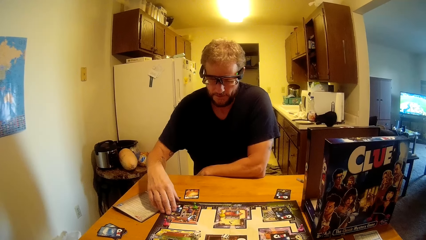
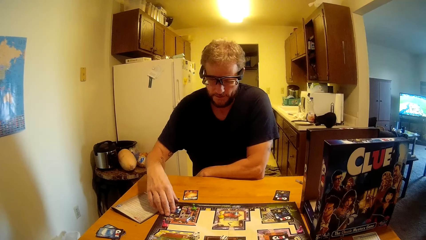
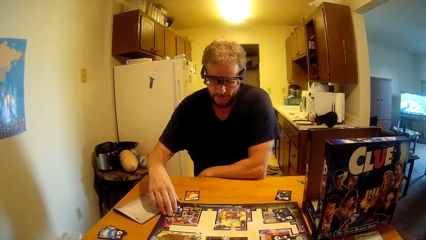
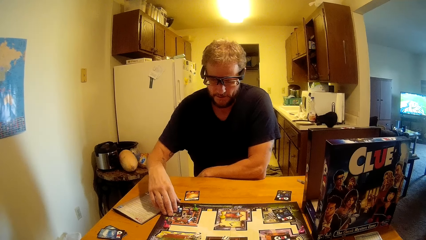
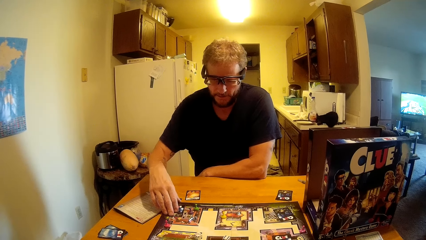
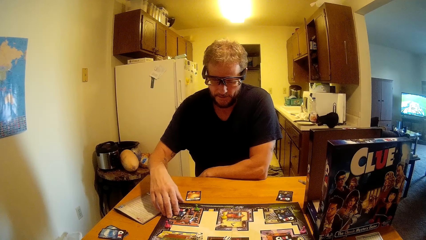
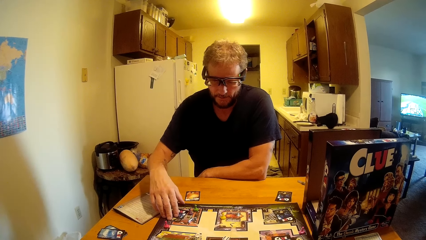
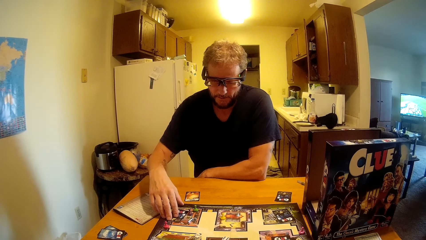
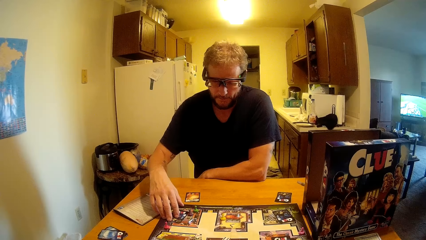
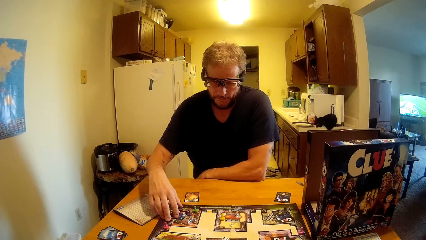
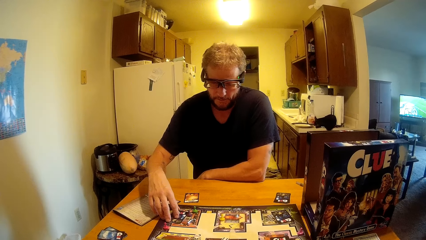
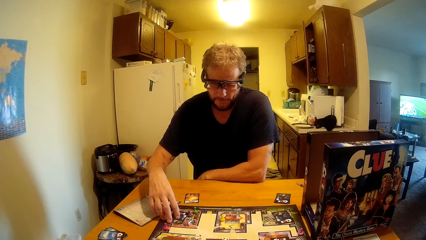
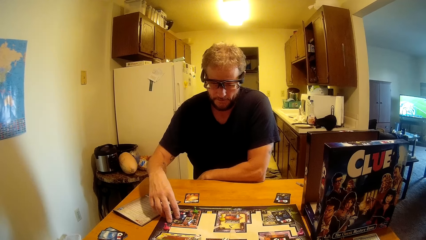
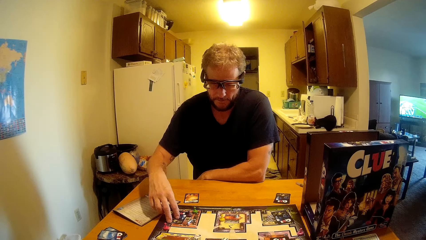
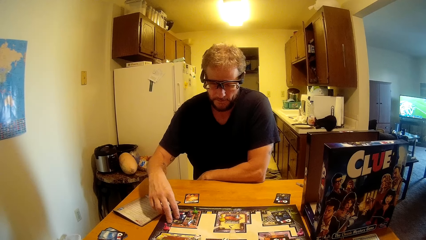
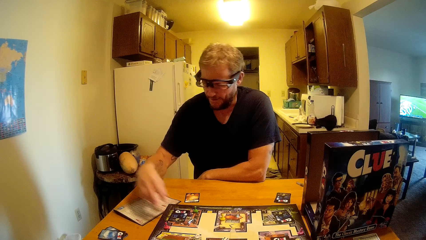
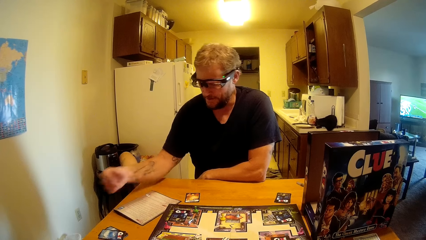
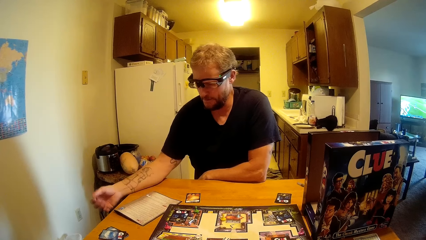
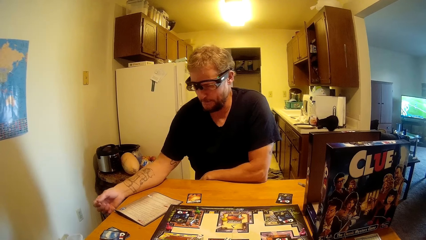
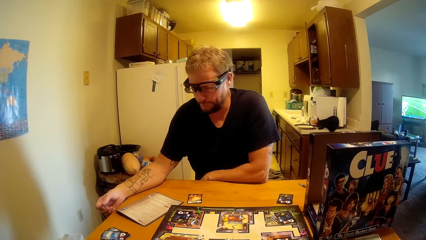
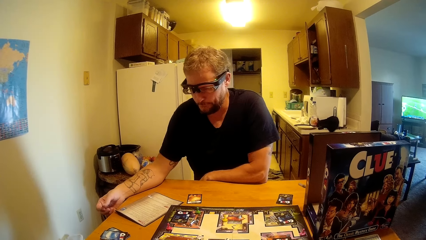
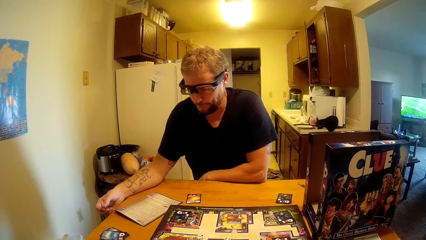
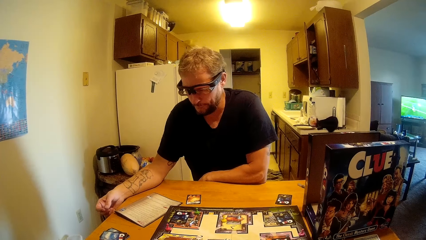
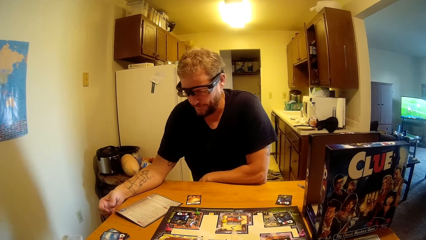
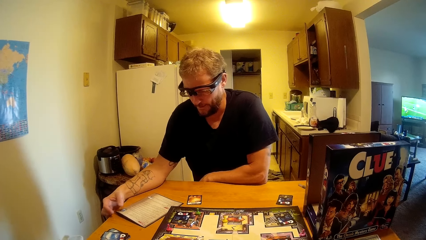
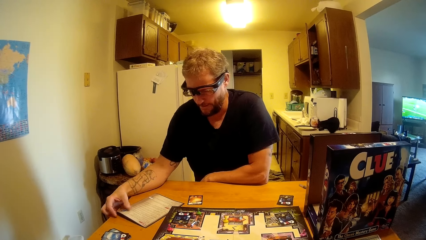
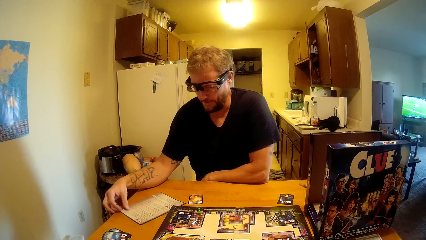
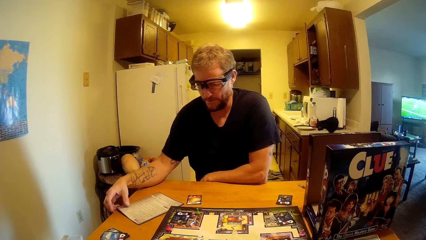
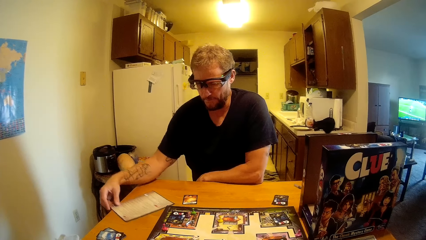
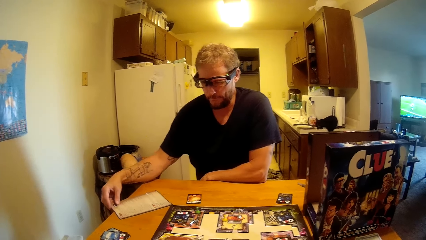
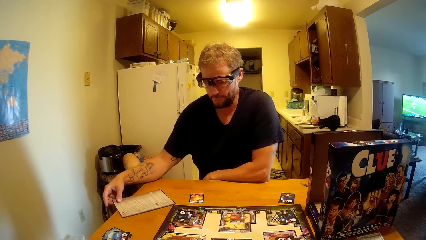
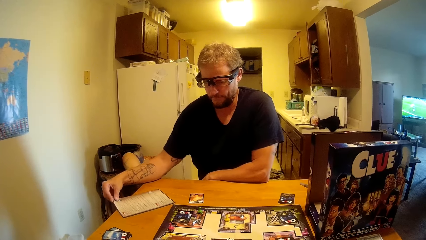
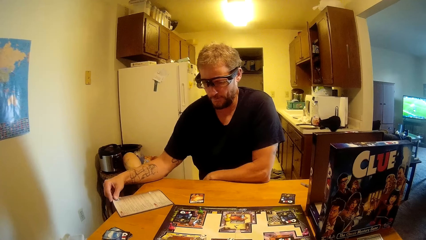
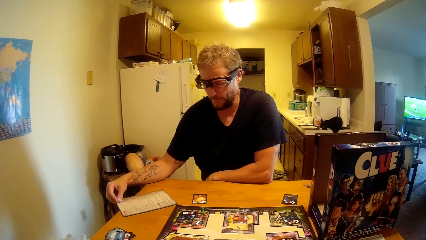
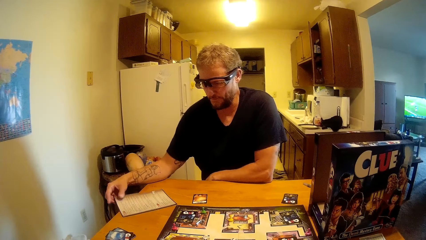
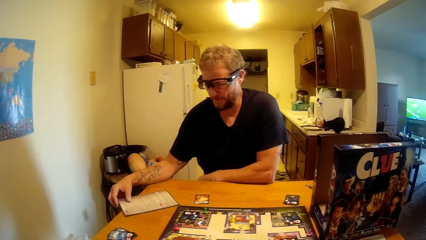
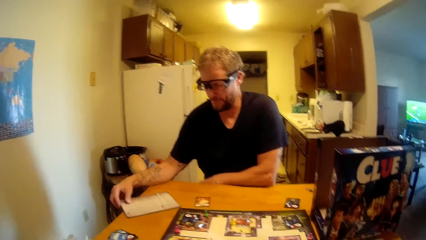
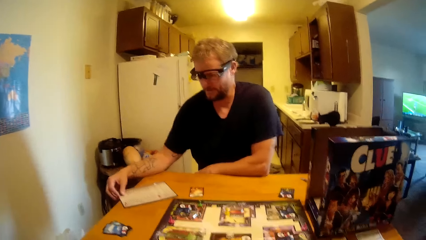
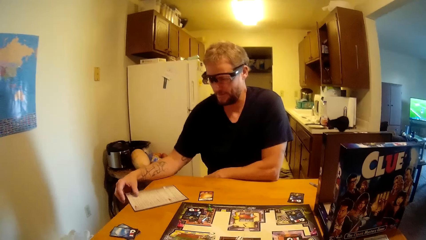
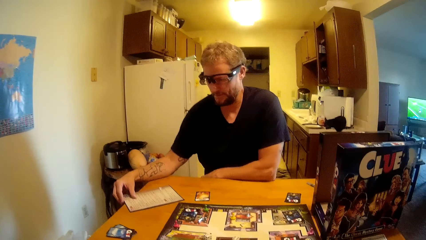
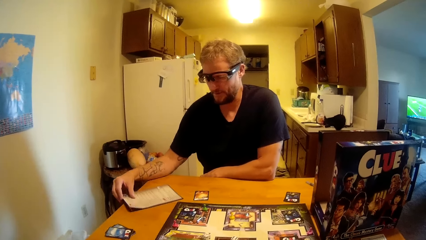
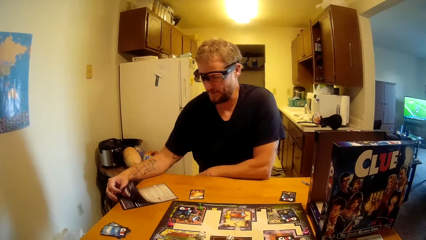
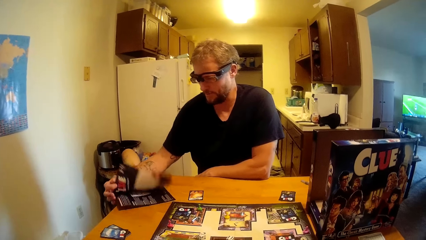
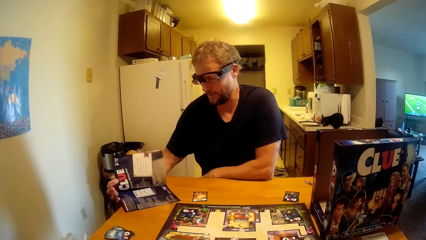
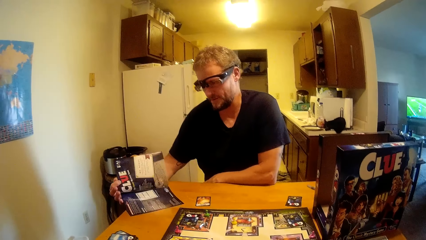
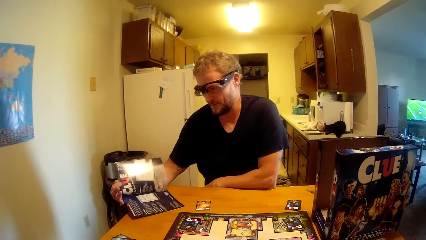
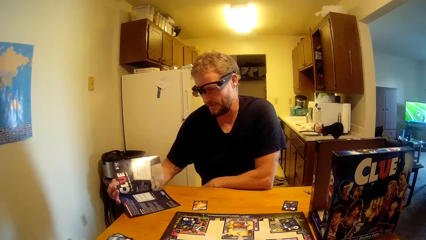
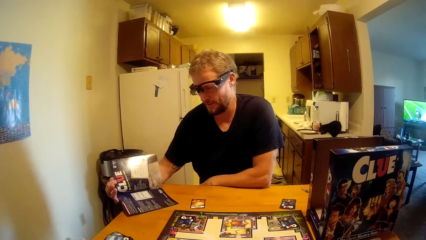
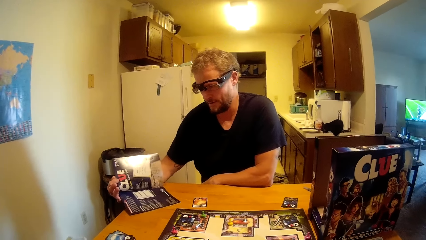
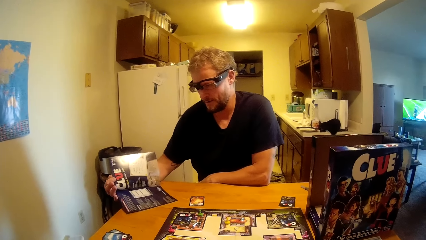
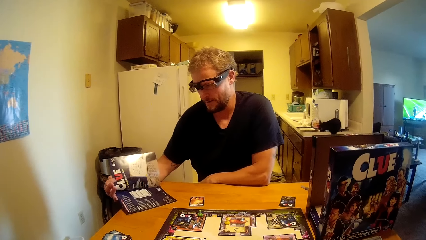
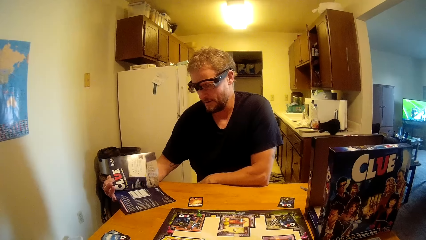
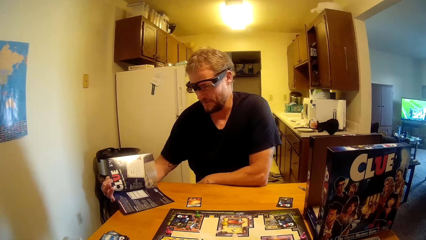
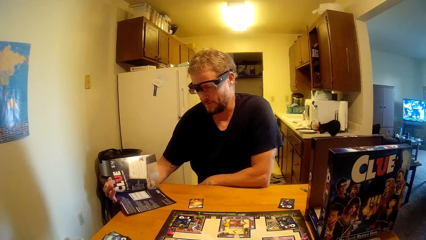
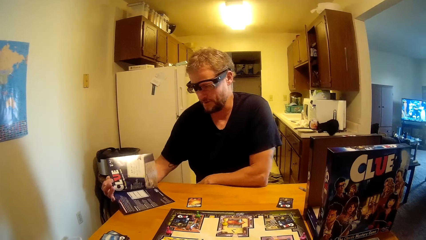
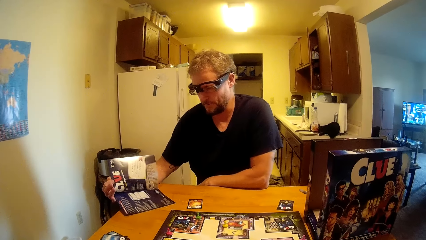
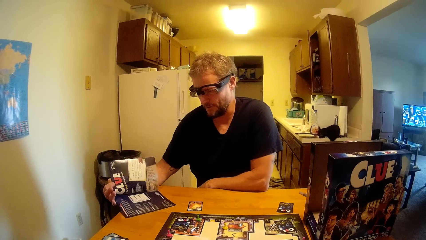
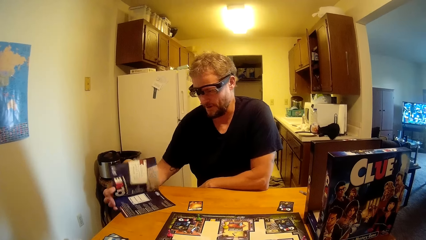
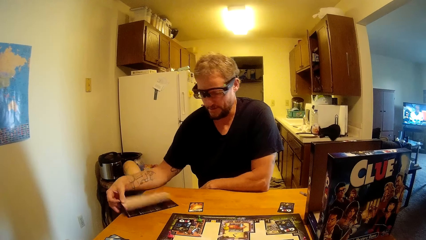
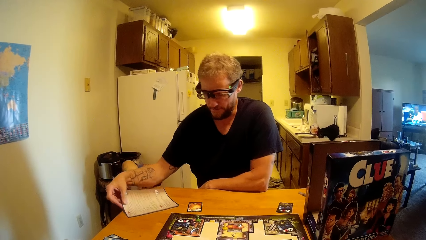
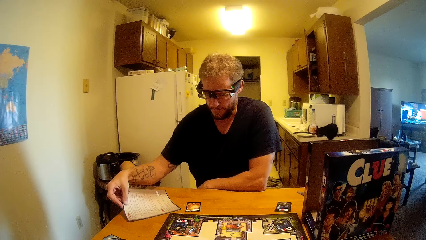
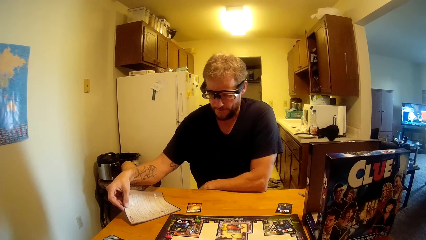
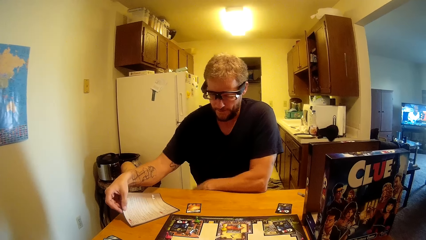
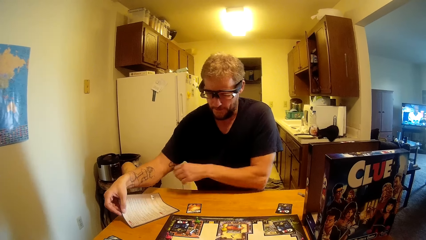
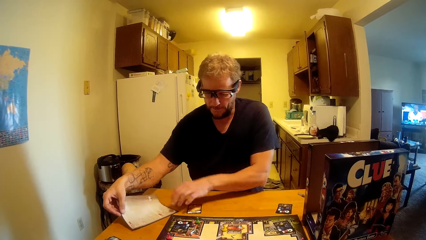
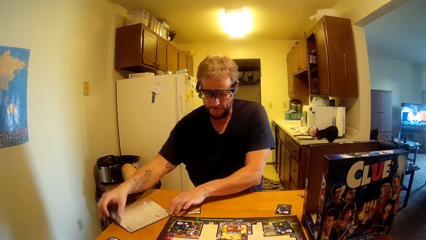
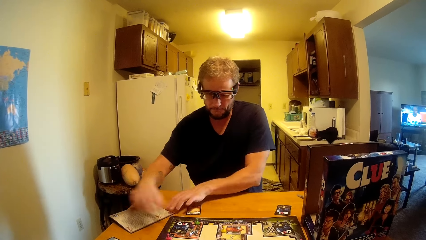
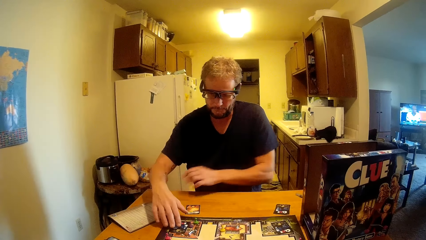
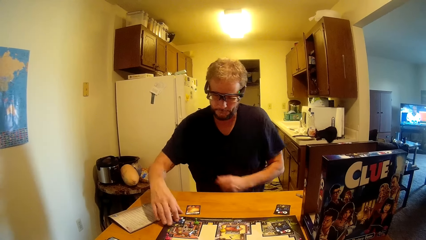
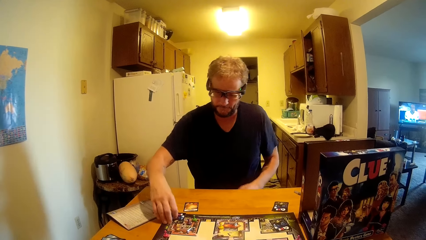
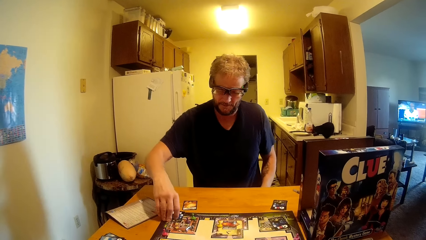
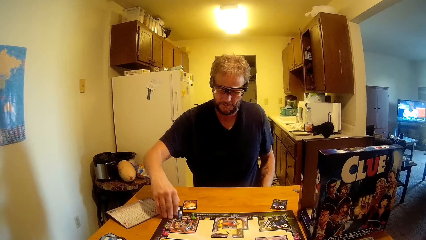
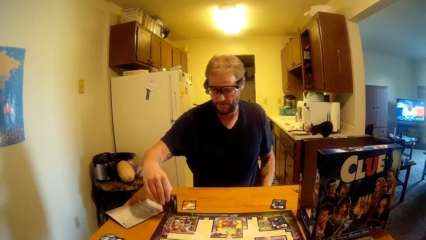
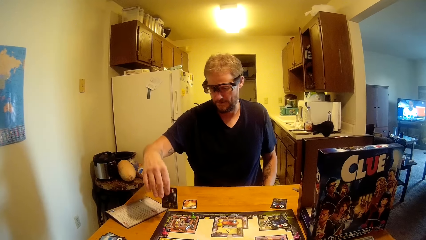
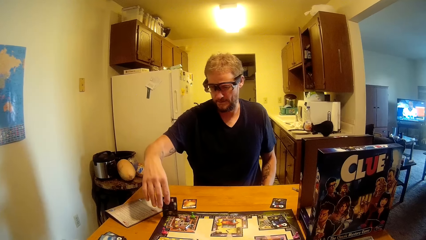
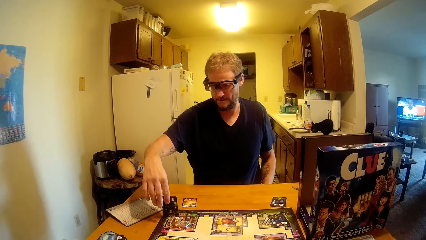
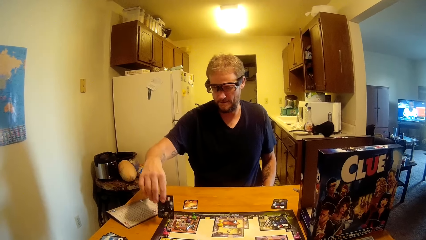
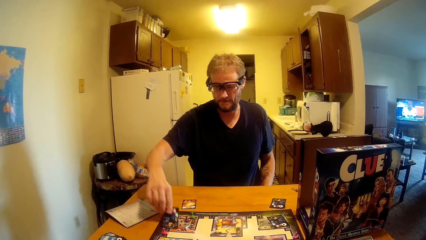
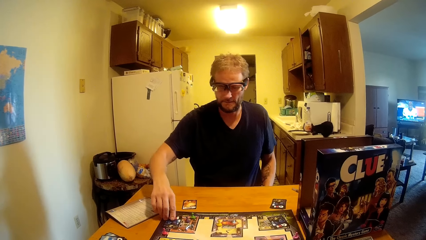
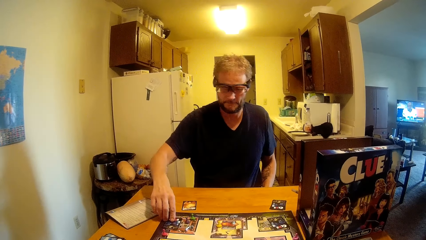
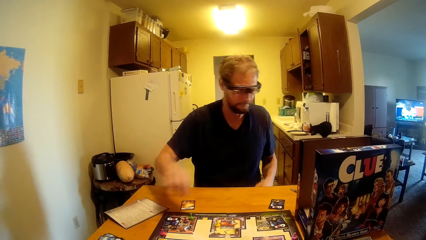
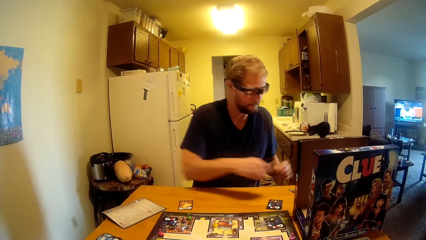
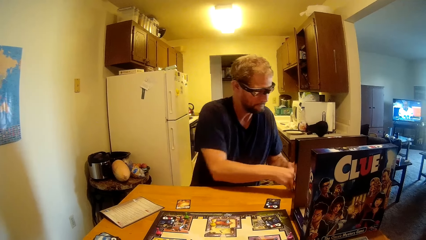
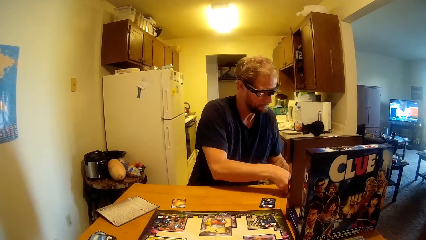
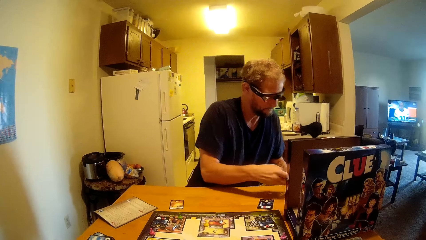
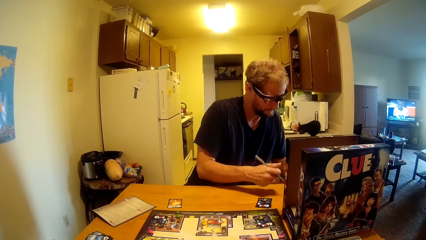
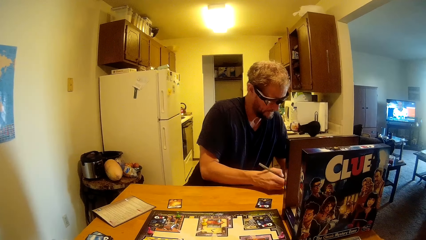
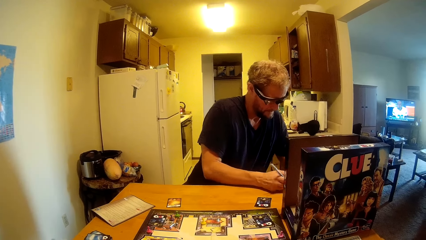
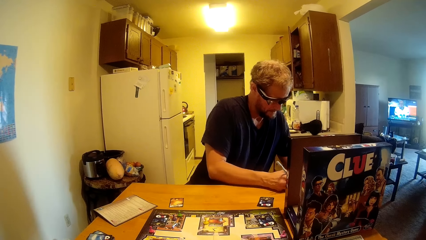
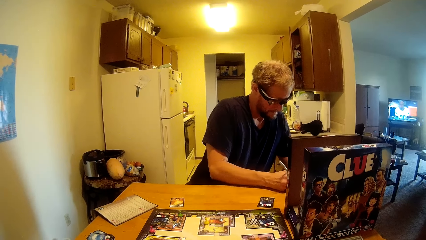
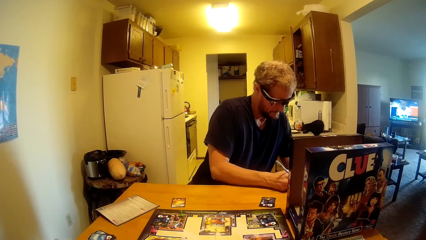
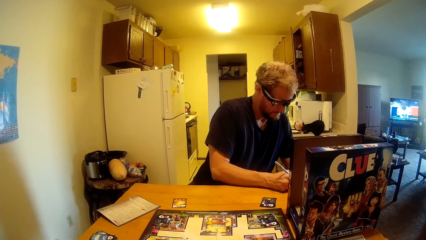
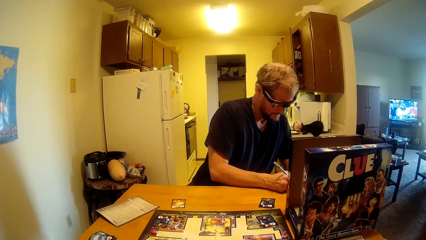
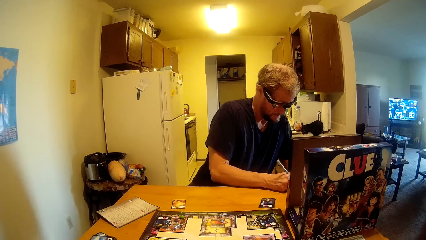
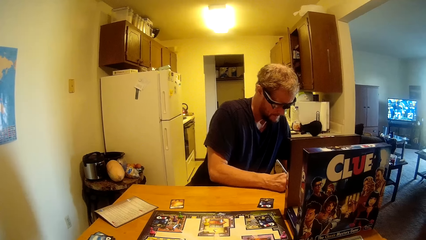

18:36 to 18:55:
A man puts his hand on the table, pulls a paper on the table, opens the paper on the table, looks at the card on the table, picks up a pen and writes on the paper with the pen.
